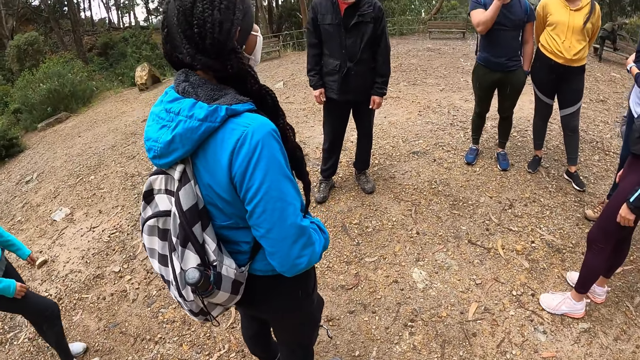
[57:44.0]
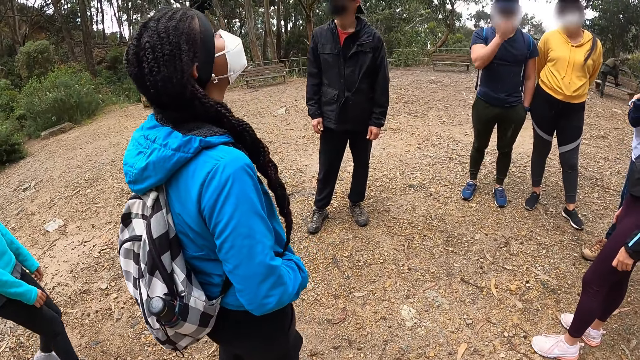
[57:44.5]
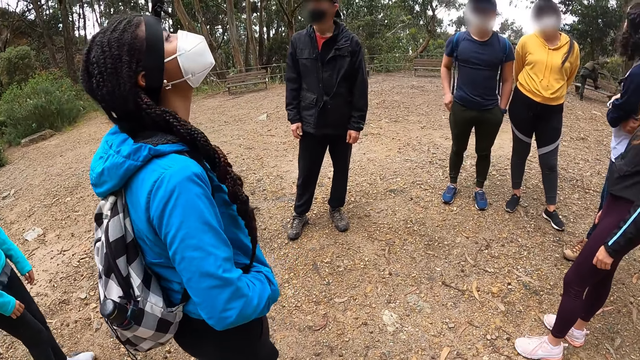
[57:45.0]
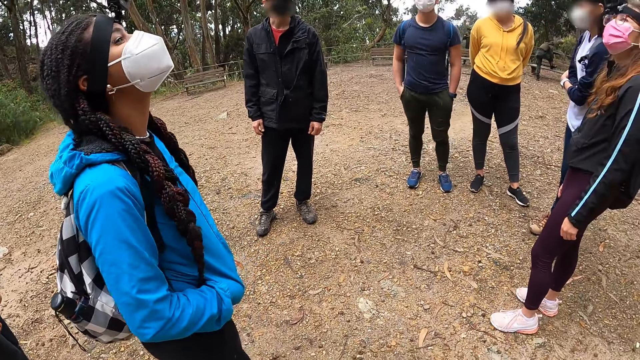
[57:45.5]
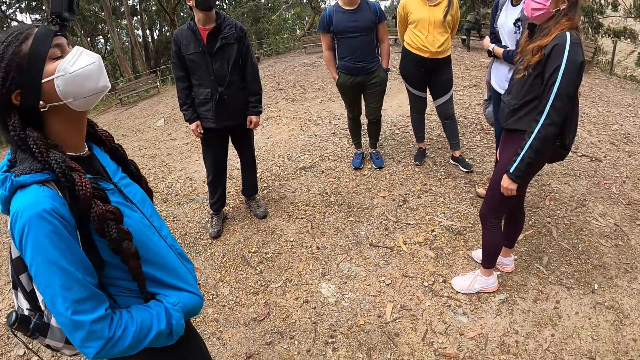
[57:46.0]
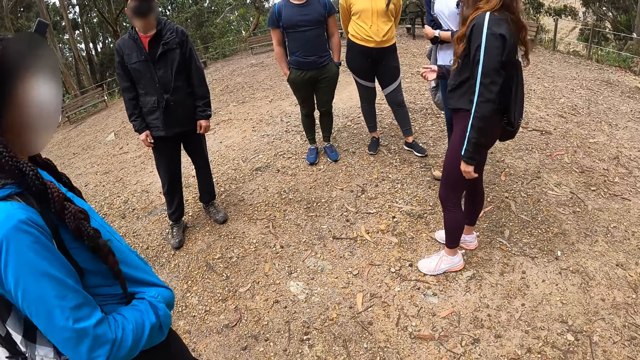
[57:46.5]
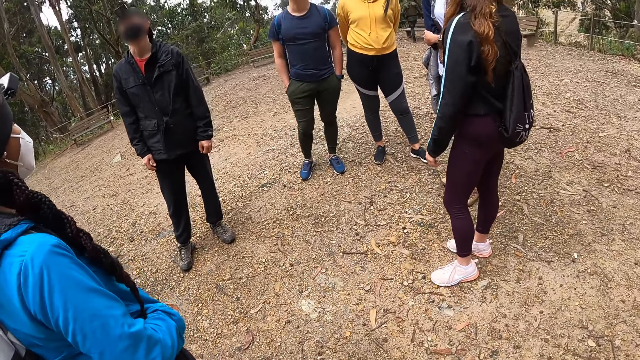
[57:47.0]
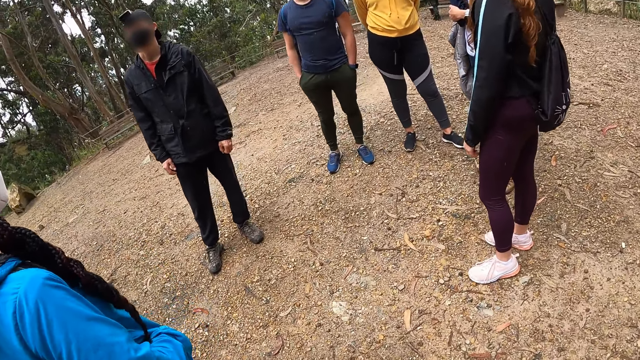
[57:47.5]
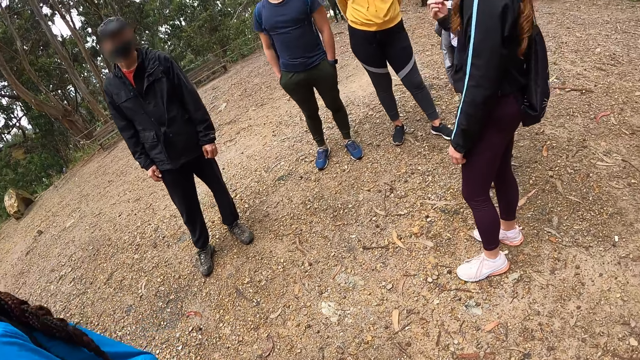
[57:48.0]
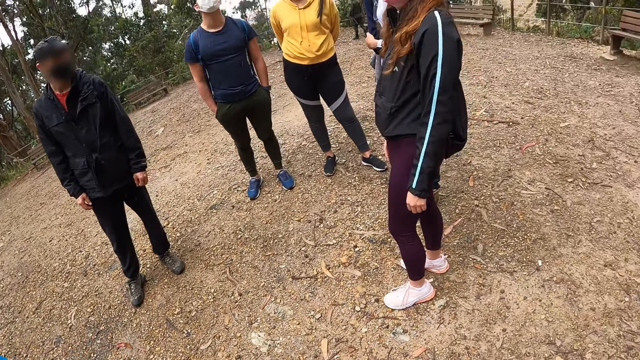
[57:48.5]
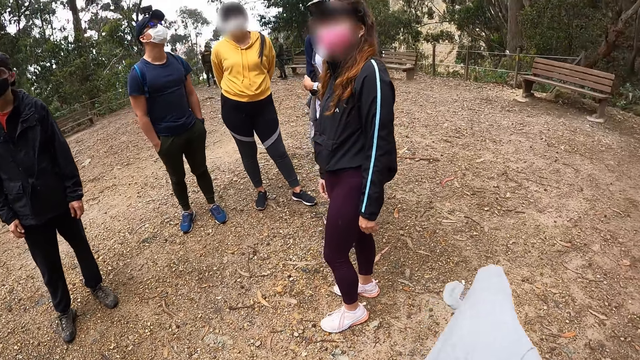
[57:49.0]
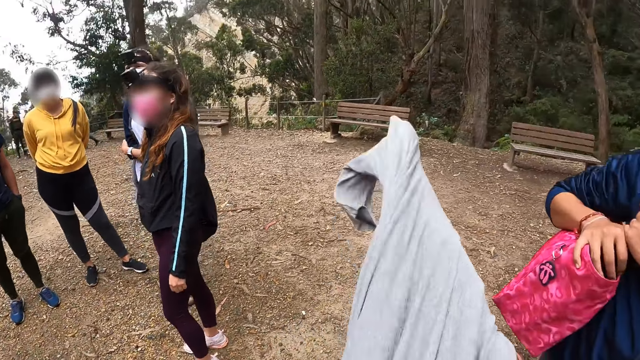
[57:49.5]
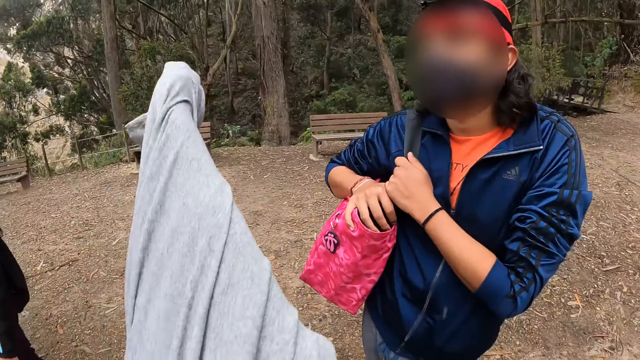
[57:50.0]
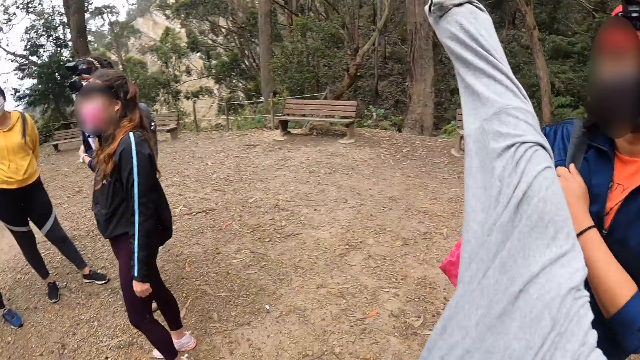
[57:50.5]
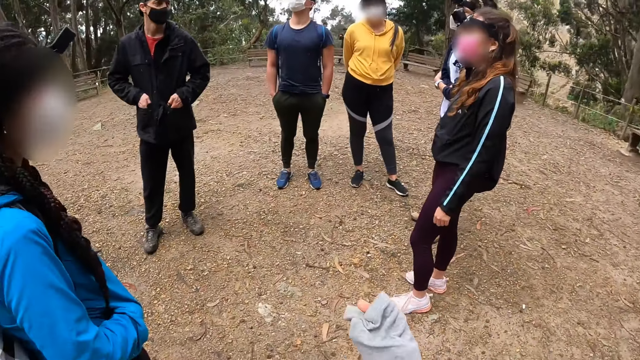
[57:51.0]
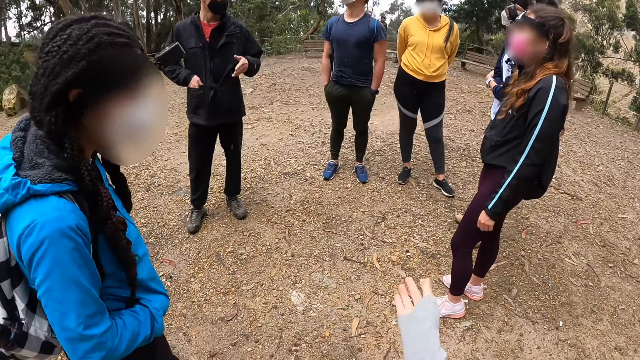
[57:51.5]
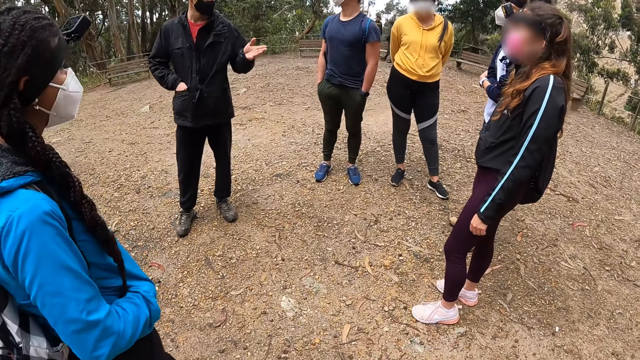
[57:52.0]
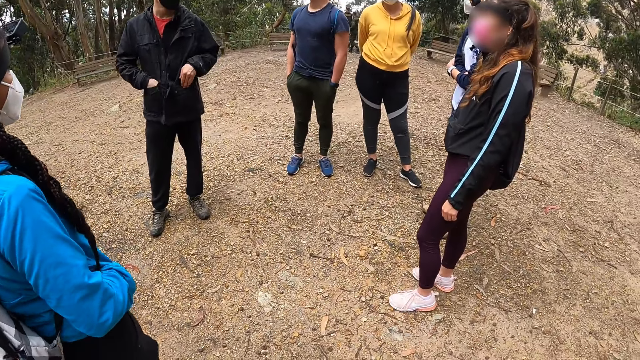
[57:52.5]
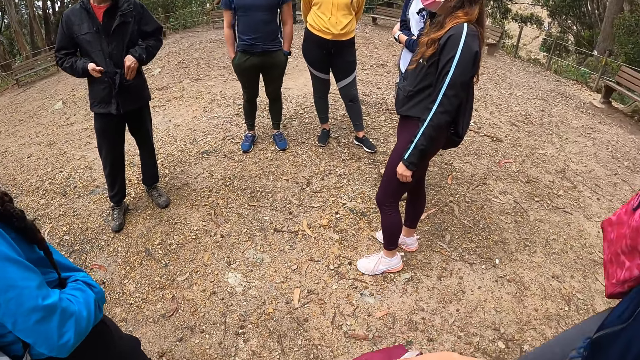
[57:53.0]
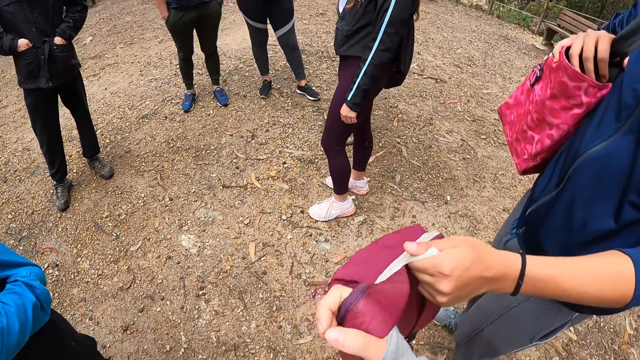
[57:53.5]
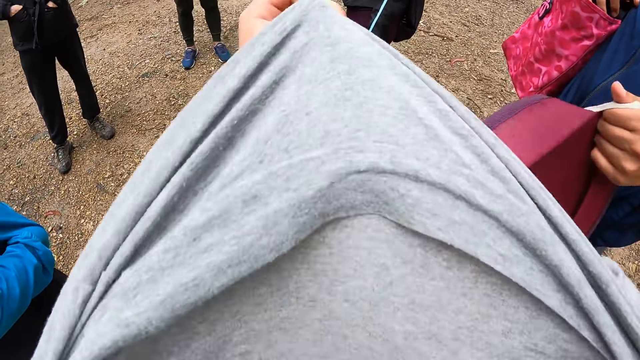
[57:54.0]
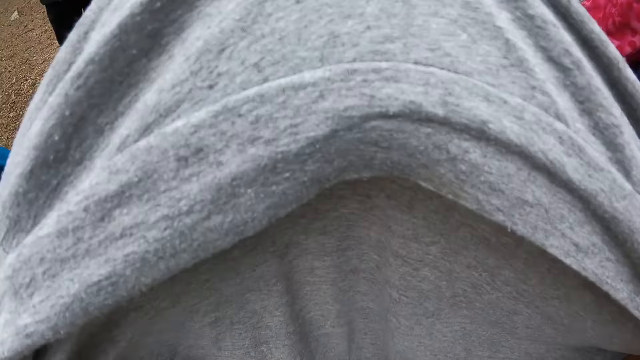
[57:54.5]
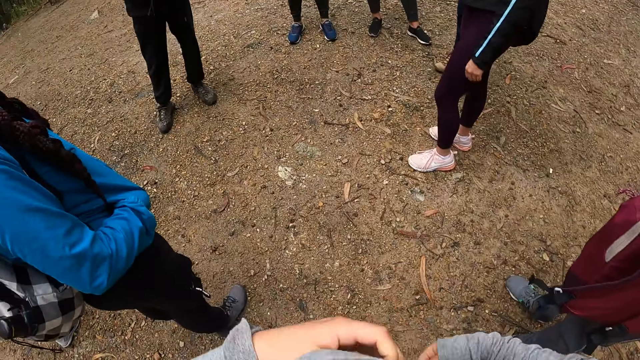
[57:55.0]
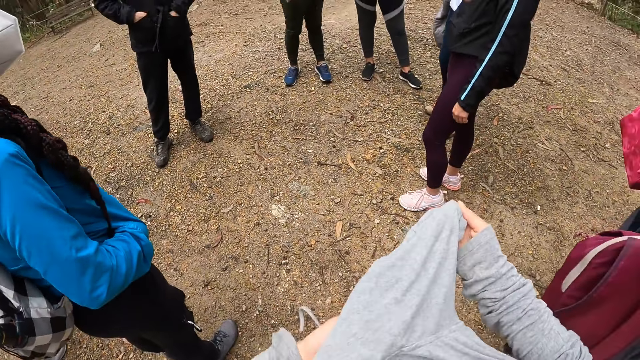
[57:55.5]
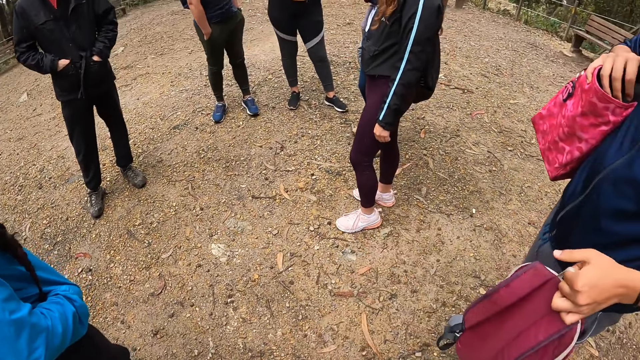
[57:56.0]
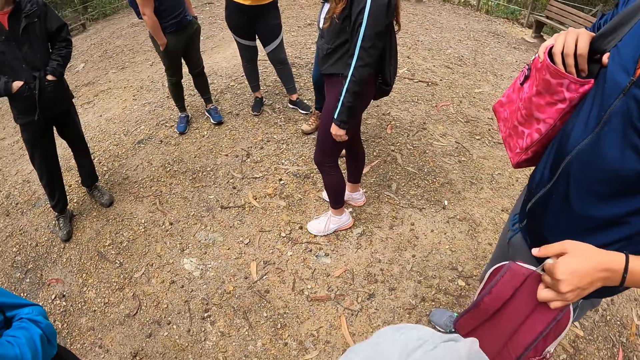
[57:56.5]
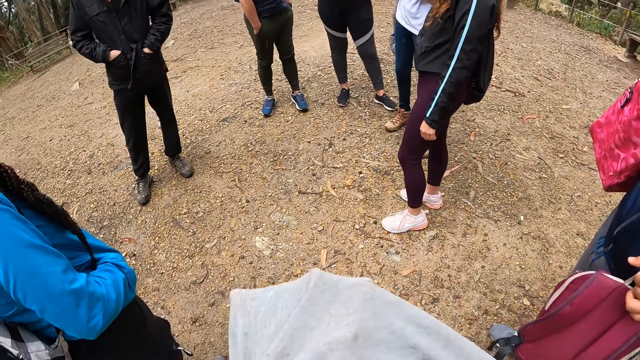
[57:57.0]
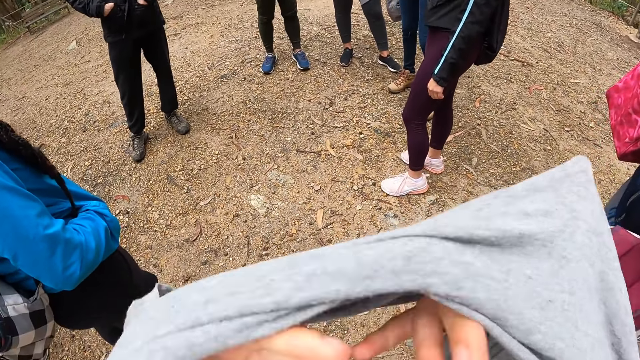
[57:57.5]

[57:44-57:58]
The man puts his right hand in his pocket. A woman interacts with another woman. The camera wearer wears the sweater. Another man interacts with the team. Another man puts his right hand in his pocket. The camera wearer wears the sweater. Another man lifts a bag in his left hand.

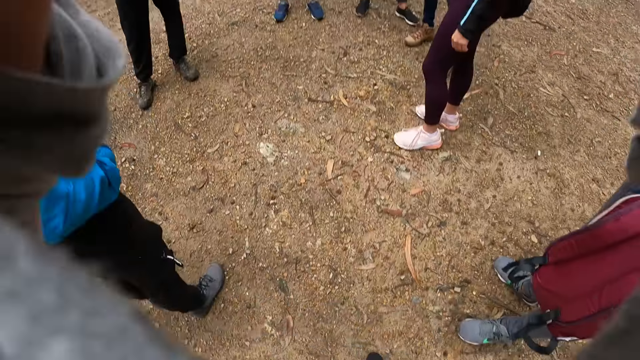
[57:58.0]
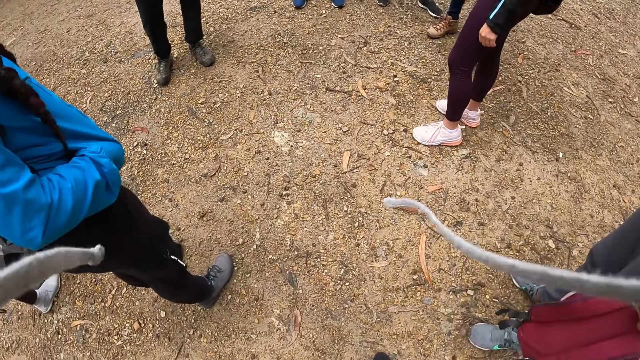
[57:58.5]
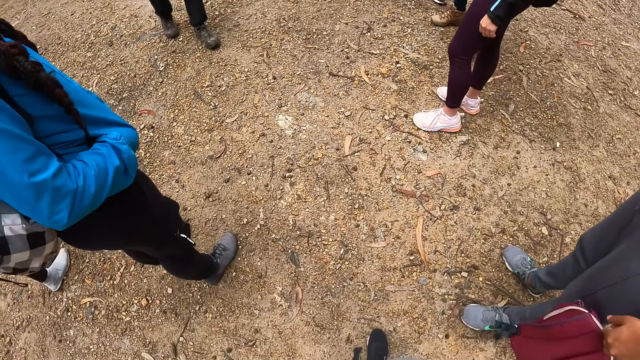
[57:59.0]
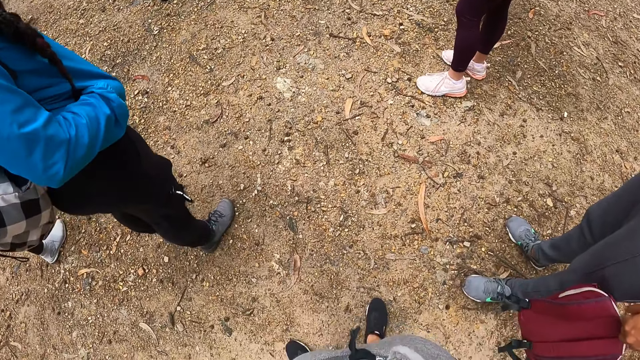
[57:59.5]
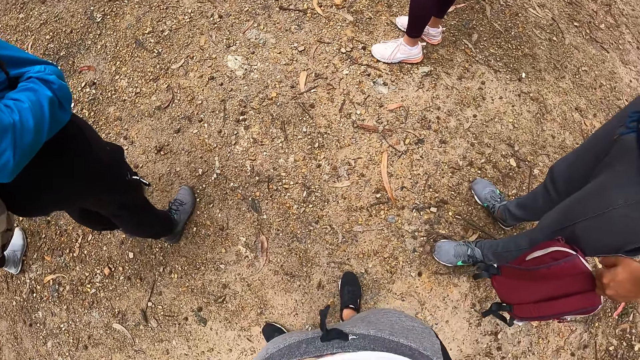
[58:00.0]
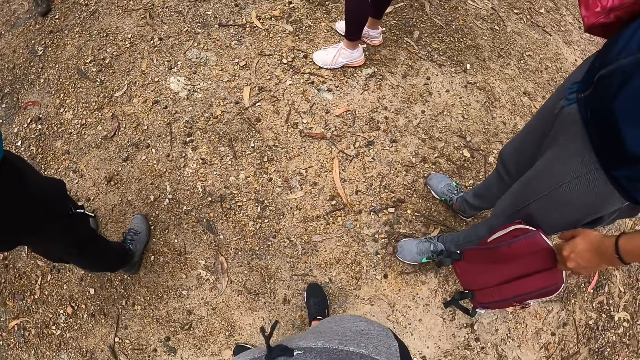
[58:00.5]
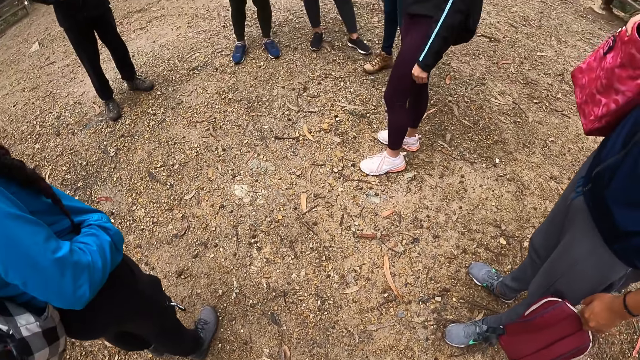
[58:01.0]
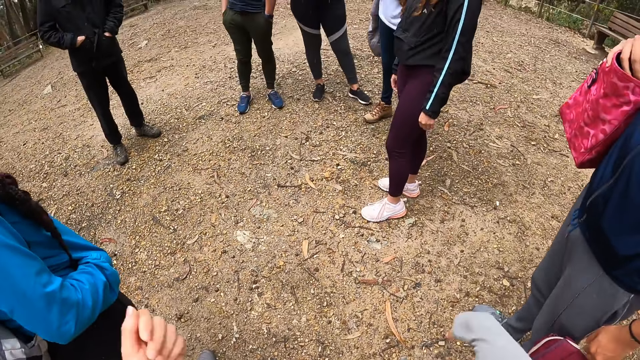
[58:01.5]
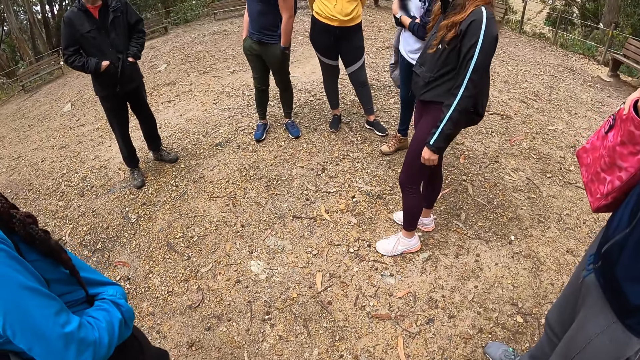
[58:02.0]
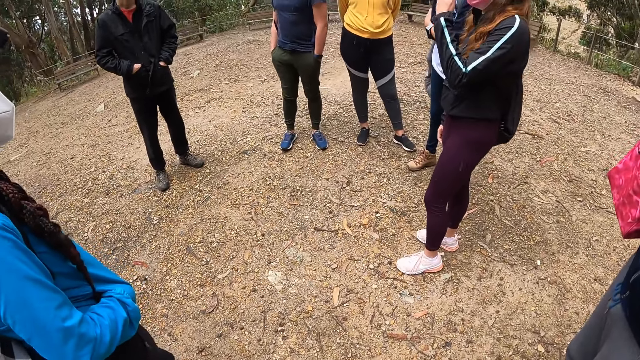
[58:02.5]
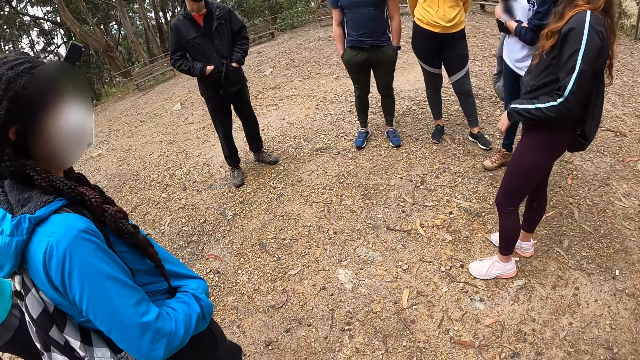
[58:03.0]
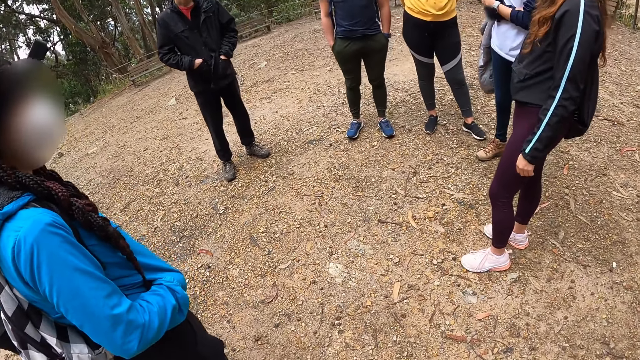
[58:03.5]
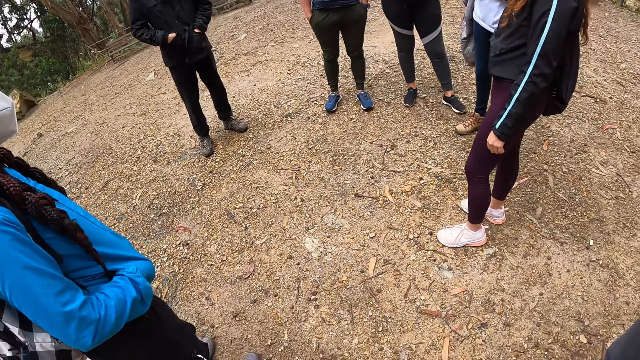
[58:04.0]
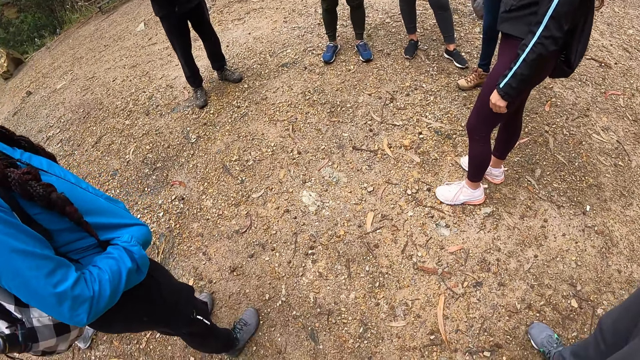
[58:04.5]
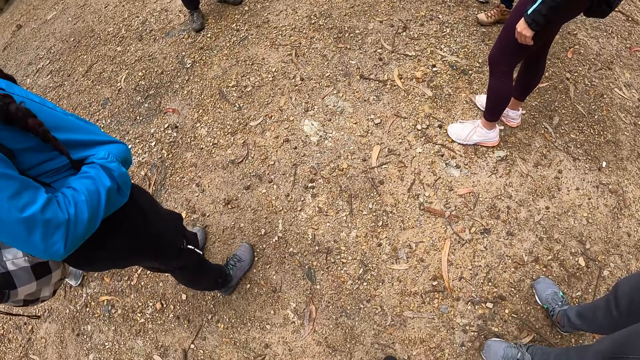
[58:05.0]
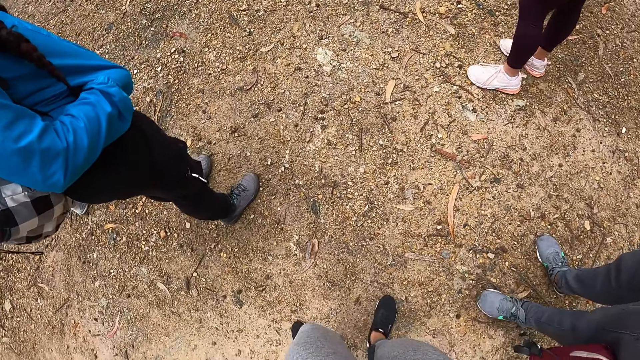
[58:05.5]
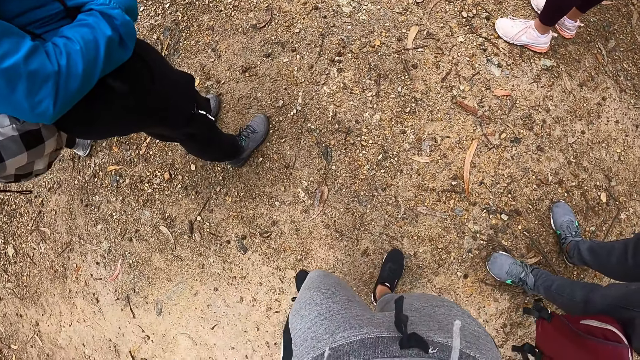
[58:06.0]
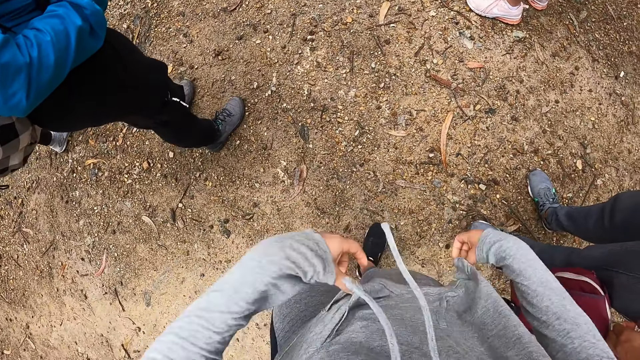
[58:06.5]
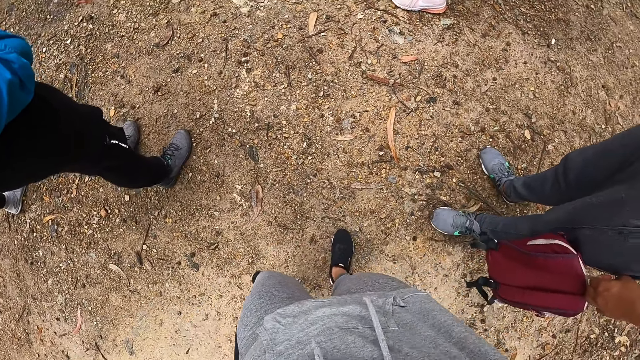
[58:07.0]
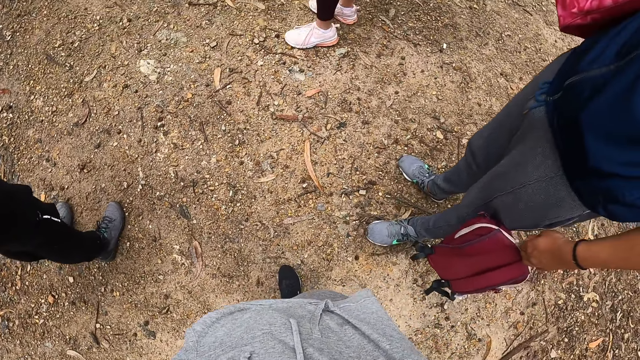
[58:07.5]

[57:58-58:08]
The camera wearer wears the shirt in her hands over her head.
